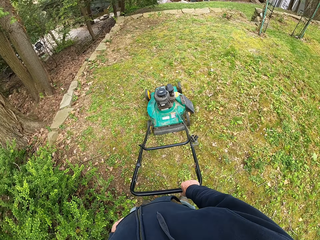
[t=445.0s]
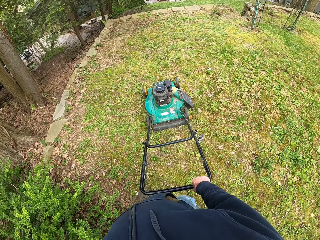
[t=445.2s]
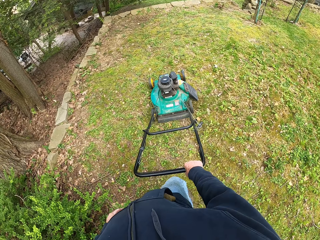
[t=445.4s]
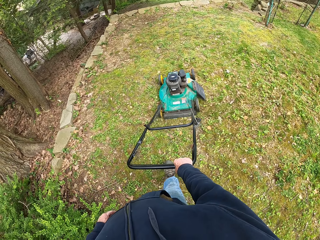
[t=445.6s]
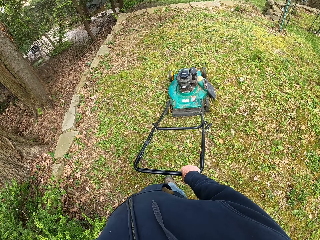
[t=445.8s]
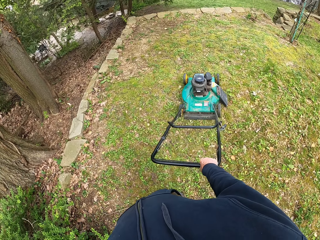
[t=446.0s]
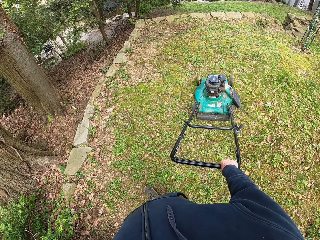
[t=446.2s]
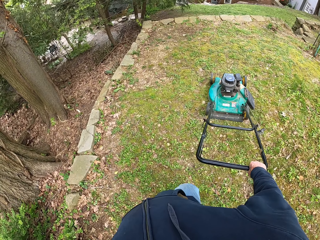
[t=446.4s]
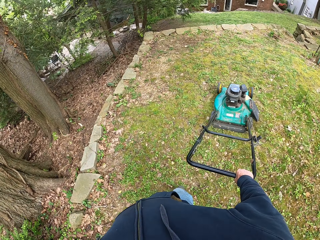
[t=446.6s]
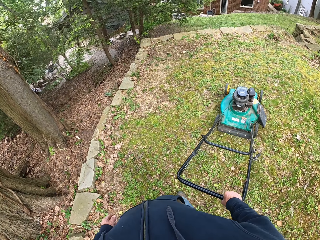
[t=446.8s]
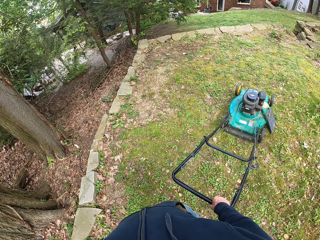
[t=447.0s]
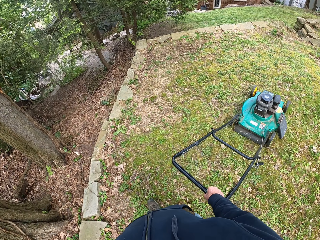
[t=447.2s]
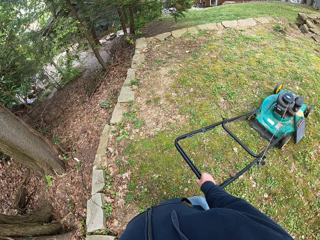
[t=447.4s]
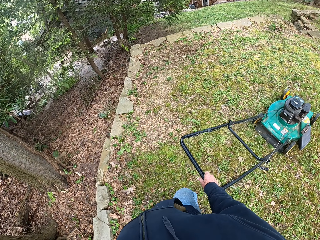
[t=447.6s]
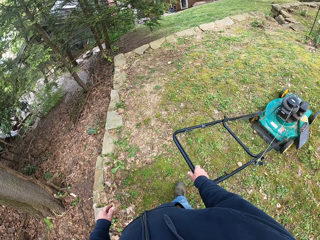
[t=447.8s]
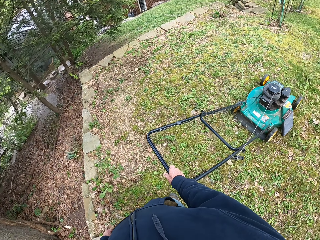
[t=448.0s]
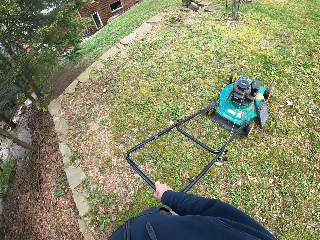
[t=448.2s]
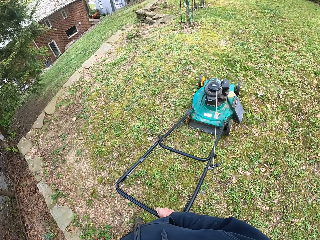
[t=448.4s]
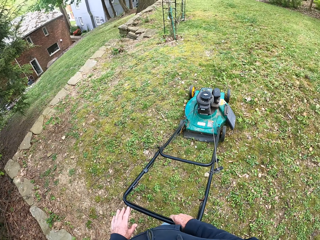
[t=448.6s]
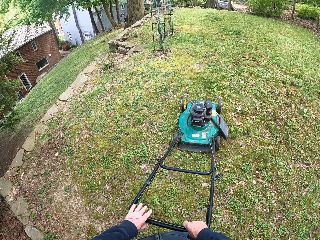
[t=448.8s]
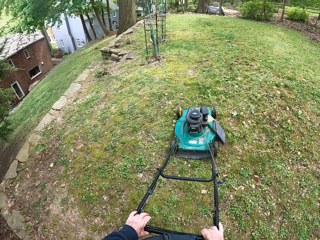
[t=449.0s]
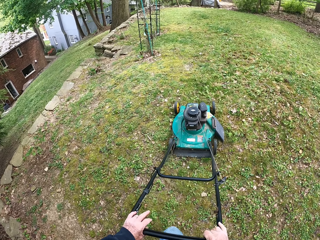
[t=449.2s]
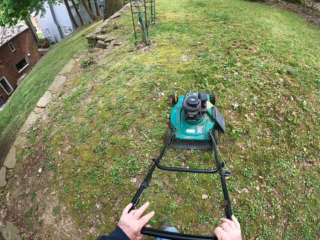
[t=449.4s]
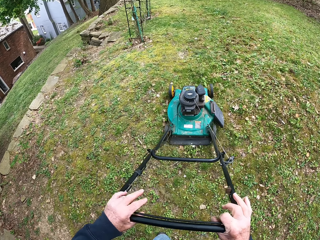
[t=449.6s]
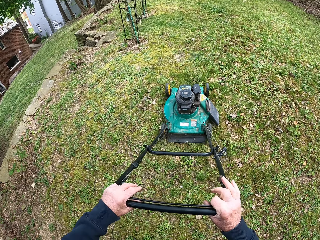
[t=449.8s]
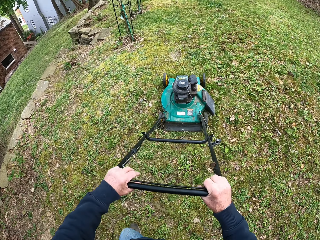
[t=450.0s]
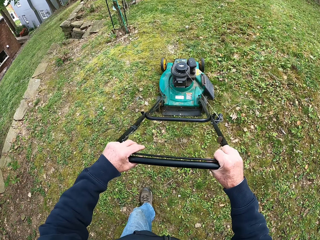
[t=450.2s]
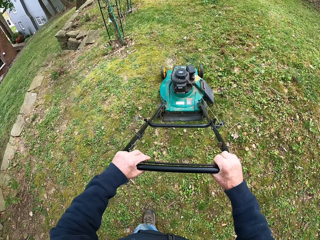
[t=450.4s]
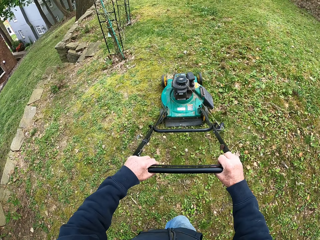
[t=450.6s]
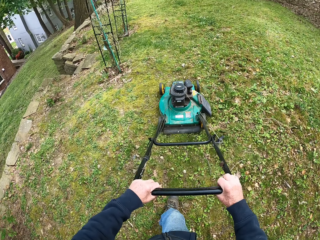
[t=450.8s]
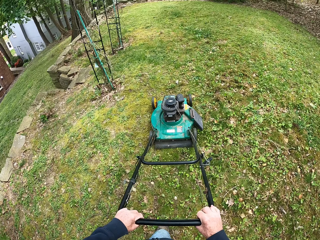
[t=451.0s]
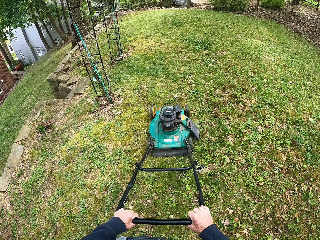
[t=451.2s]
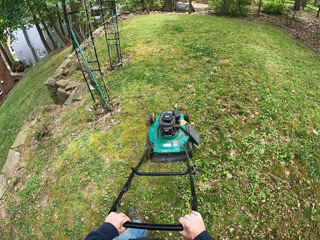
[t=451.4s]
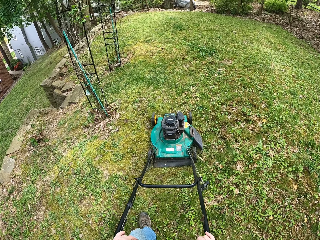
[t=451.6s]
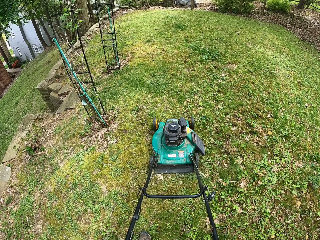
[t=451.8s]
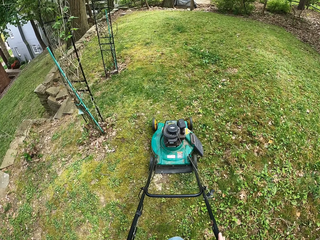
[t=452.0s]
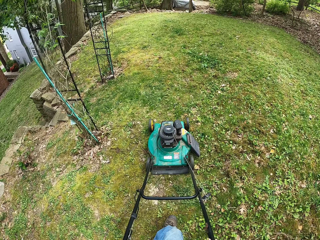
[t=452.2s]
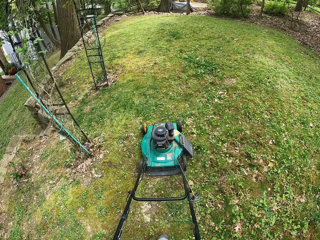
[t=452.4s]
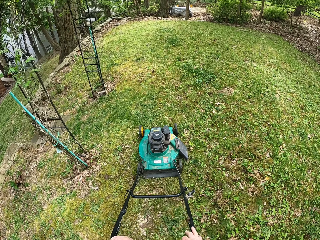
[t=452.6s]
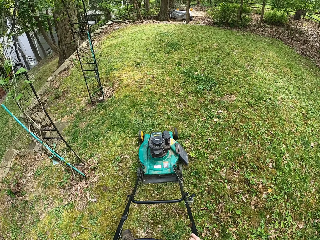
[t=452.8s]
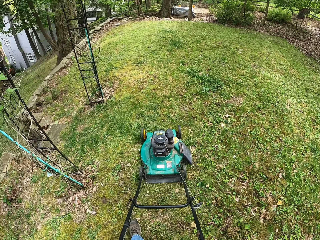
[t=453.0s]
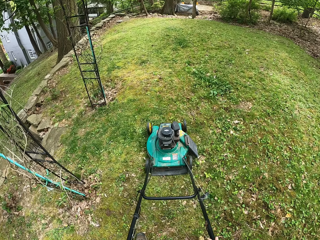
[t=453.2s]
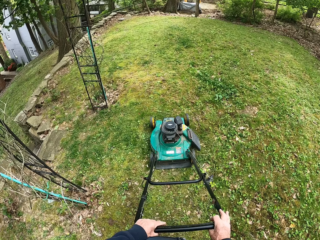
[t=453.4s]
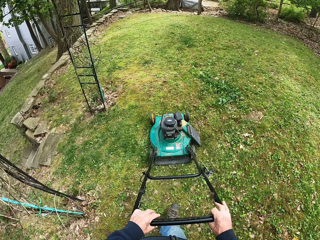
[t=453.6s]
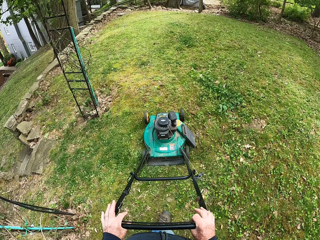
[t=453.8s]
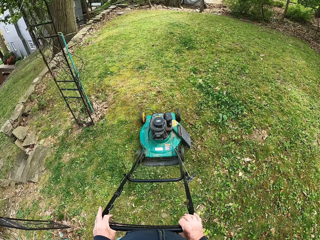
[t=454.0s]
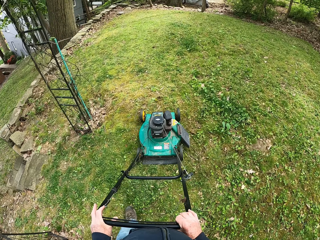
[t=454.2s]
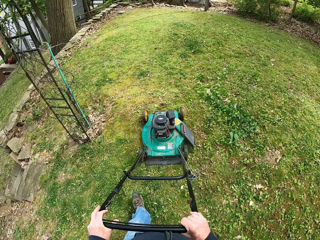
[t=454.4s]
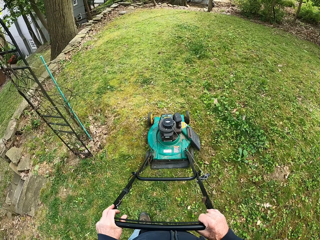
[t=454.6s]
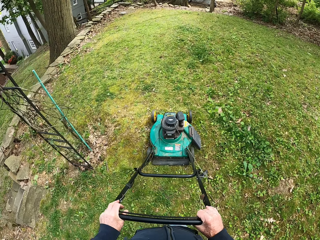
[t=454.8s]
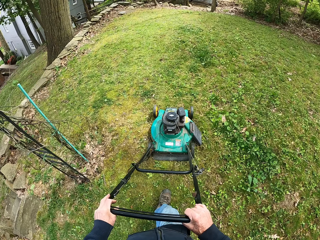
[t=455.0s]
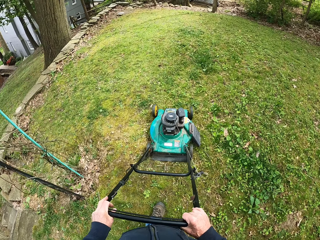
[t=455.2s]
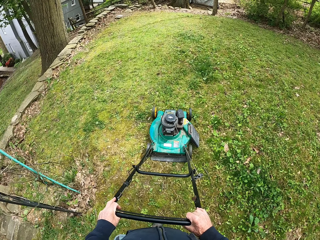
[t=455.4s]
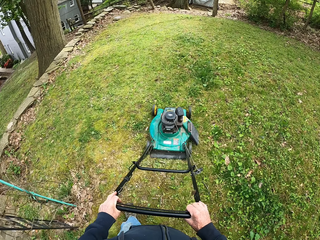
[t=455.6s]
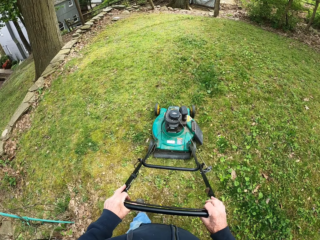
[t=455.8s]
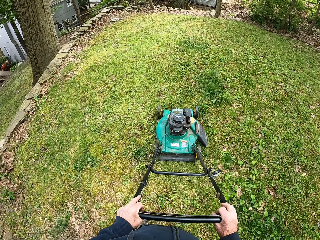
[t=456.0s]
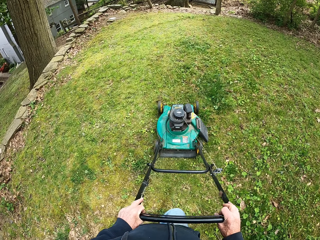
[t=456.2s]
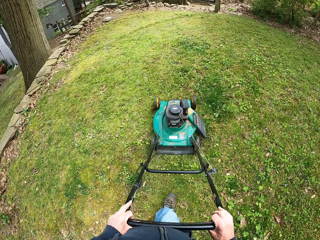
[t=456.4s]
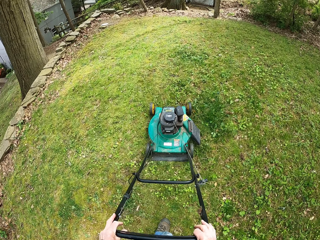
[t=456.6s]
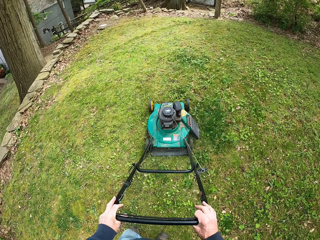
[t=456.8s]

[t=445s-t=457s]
The camera wearer puts his left hand on the handle of the lawnmower.

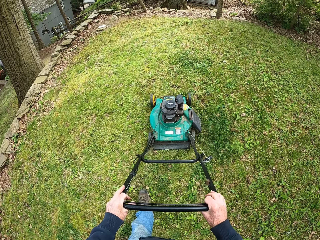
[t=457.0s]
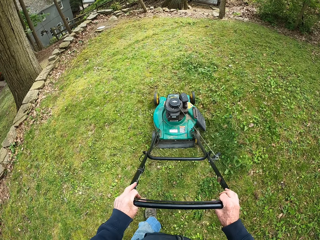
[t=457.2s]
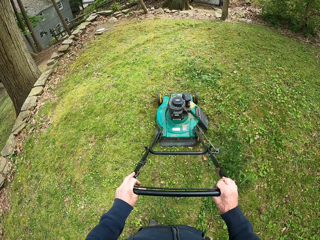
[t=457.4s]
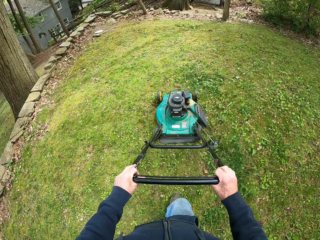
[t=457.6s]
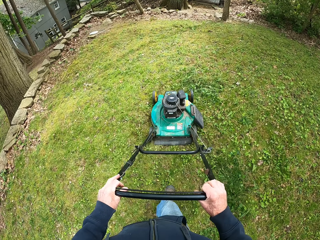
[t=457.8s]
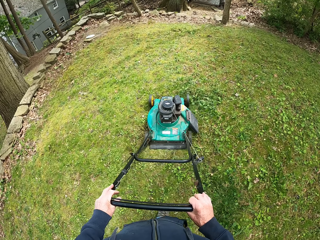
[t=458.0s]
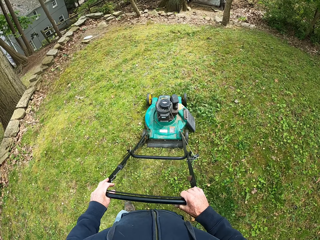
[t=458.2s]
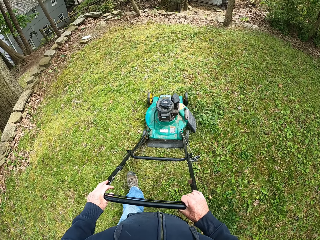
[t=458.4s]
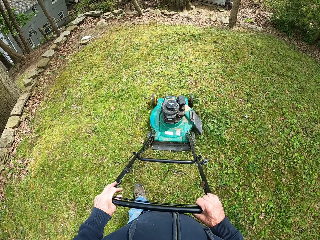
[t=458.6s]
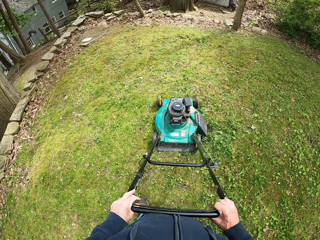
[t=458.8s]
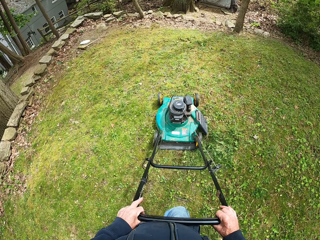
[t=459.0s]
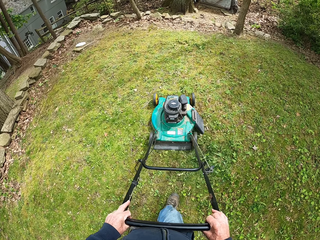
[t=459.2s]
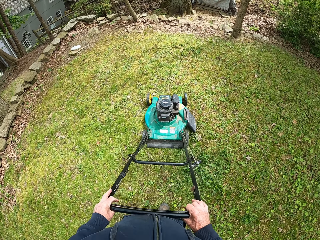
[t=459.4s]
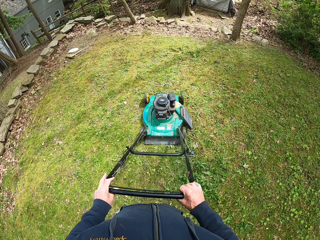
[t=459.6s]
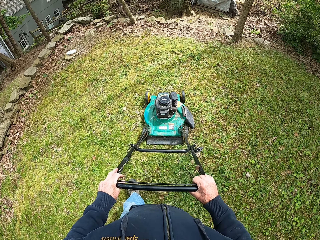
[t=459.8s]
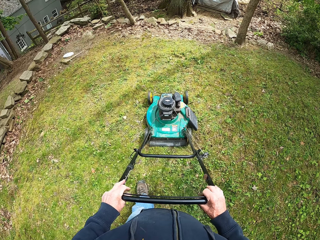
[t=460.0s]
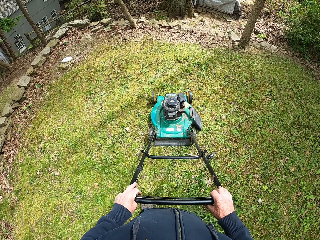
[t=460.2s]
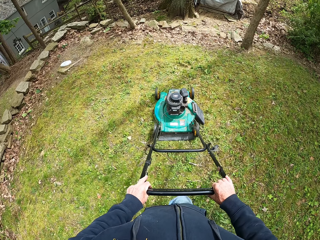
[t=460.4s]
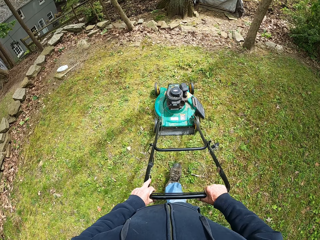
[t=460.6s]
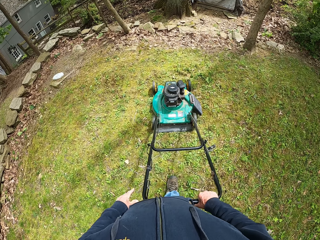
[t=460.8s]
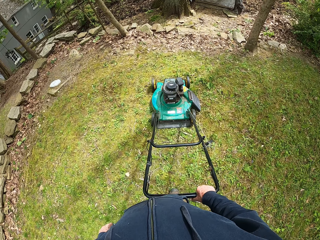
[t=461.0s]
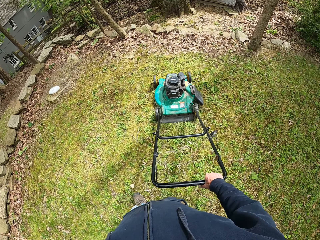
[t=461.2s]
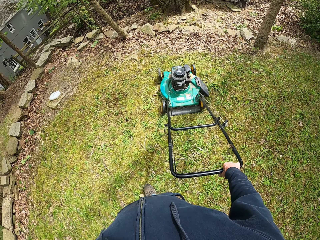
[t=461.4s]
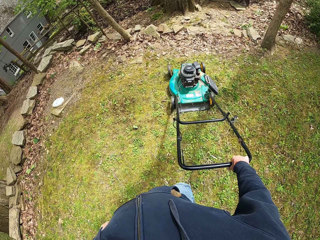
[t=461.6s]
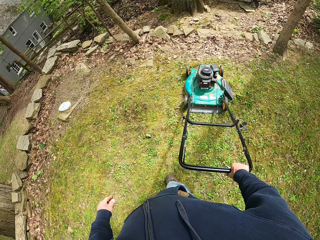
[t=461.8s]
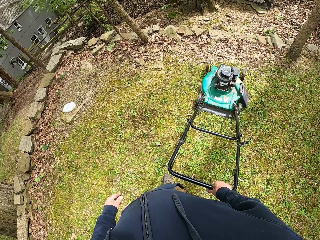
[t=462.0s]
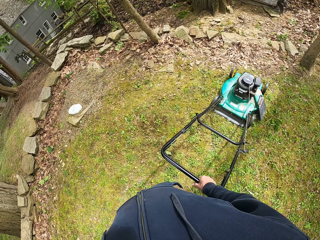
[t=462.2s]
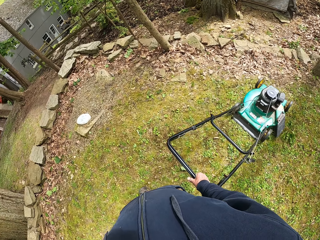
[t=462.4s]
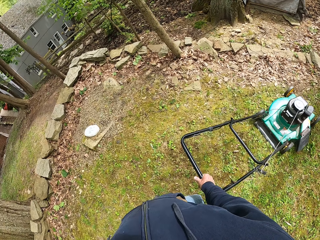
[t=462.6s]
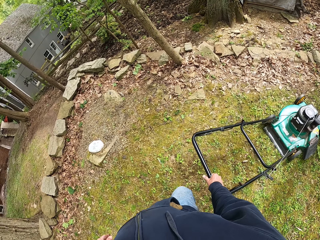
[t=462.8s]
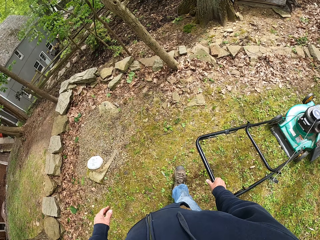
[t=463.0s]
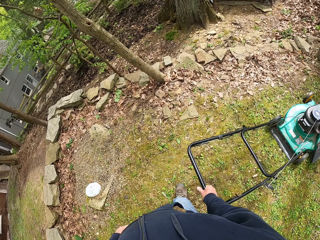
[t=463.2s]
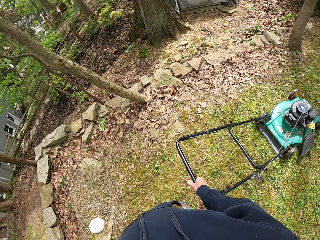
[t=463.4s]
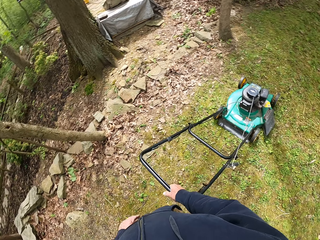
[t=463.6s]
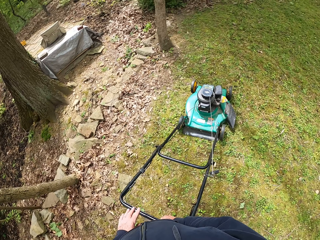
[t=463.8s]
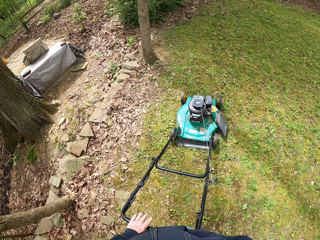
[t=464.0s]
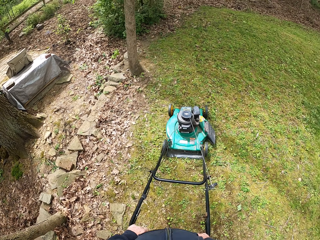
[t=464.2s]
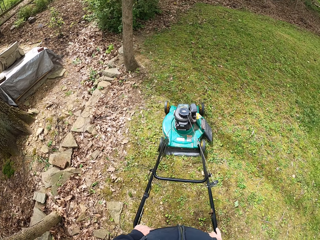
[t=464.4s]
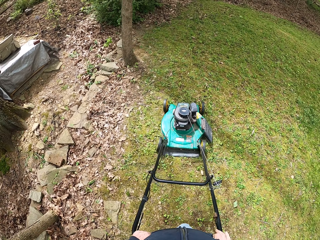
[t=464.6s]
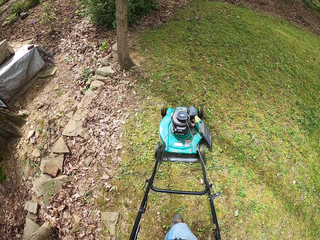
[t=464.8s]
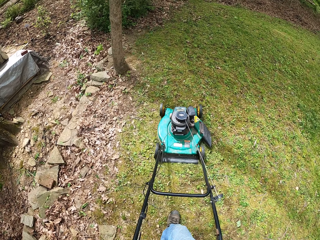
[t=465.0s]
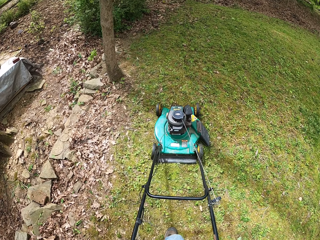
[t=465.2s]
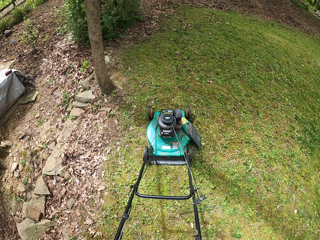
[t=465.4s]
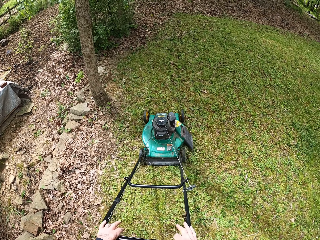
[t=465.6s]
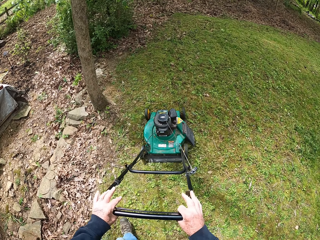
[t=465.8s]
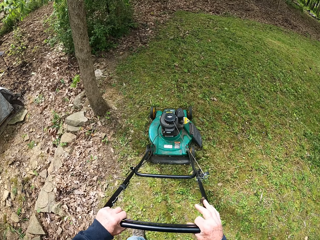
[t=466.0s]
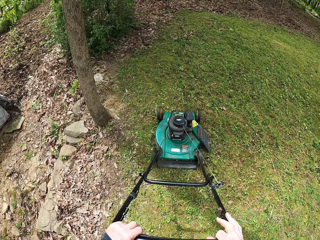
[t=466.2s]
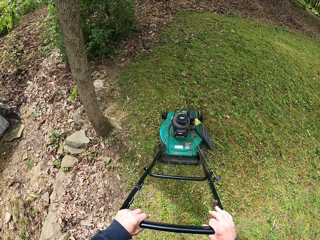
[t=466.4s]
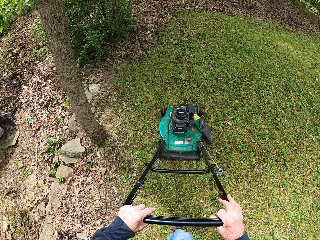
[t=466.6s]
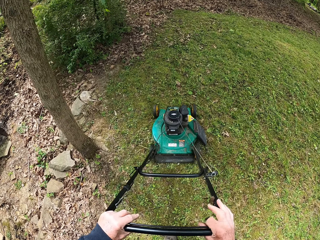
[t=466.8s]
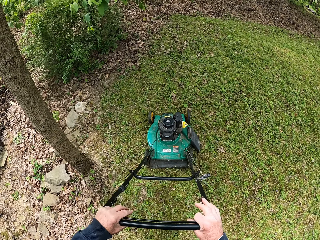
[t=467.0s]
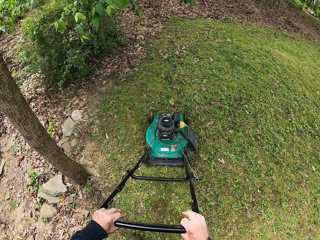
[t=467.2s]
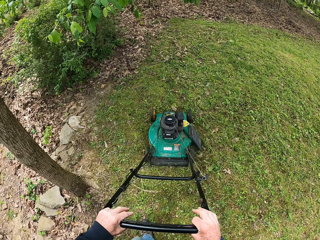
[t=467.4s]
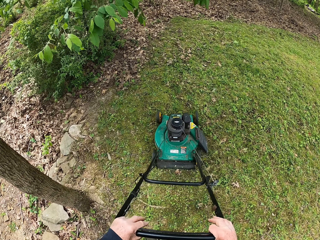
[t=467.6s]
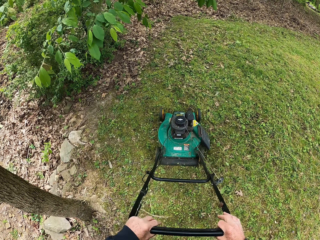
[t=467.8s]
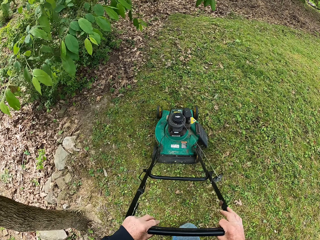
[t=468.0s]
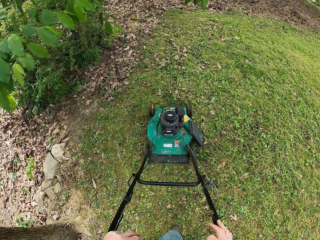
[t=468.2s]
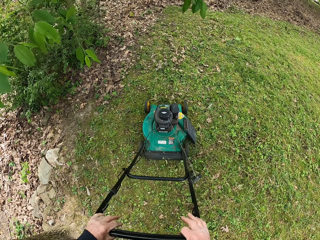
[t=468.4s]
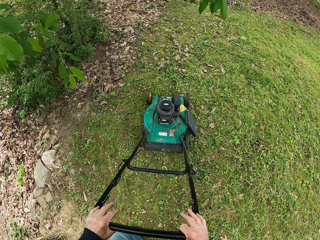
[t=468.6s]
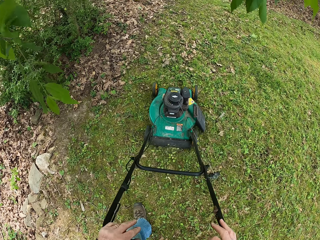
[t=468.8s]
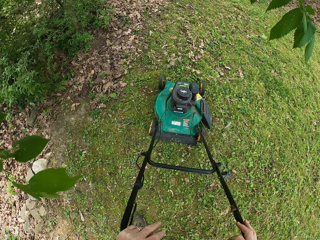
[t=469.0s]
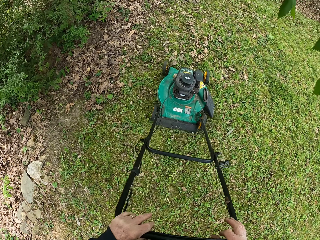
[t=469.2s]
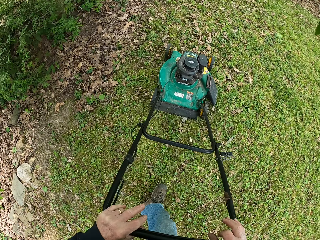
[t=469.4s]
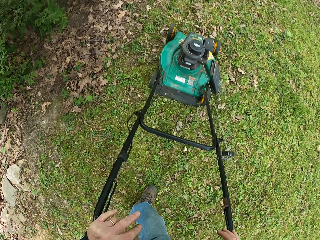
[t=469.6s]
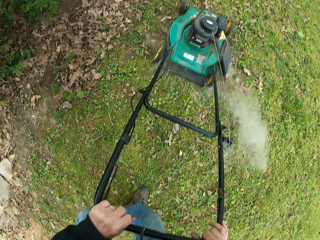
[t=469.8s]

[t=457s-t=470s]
The camera wearer removes his left hand from the handle of the lawnmower. He puts his left hand on the handle of the lawnmower.
